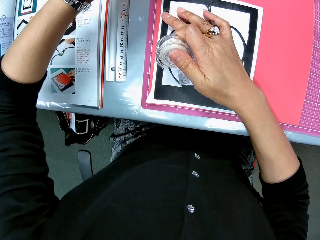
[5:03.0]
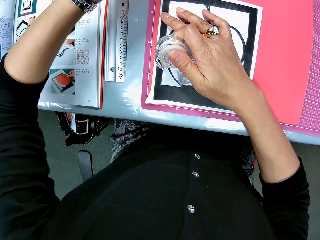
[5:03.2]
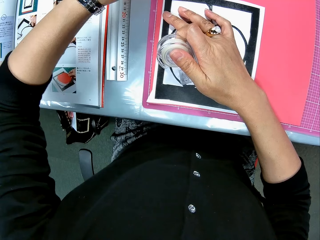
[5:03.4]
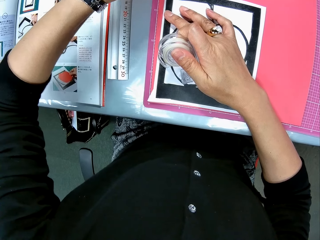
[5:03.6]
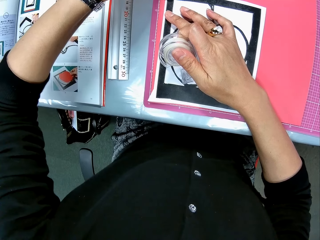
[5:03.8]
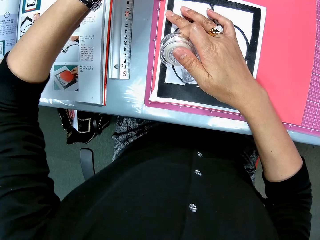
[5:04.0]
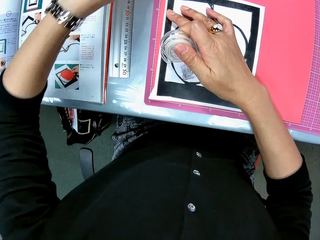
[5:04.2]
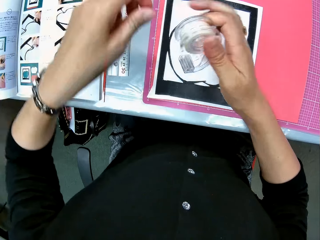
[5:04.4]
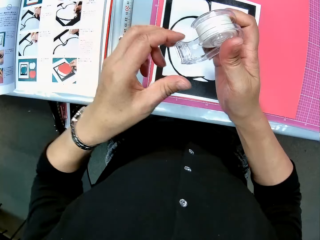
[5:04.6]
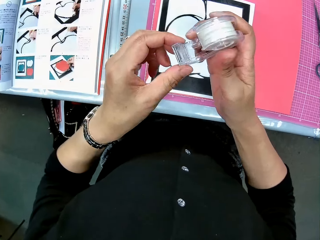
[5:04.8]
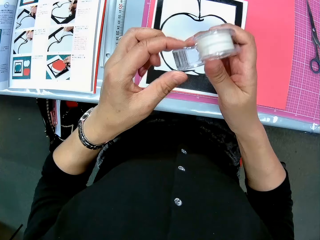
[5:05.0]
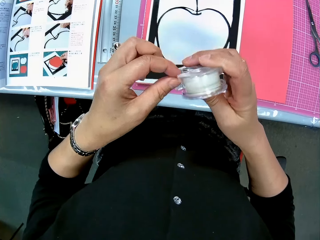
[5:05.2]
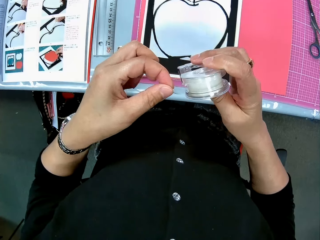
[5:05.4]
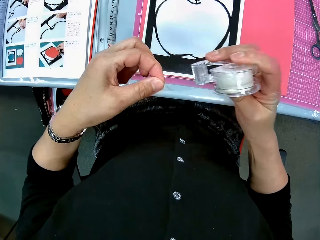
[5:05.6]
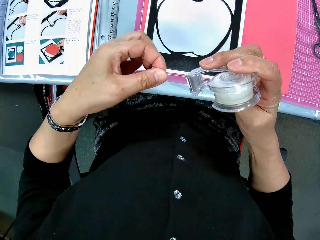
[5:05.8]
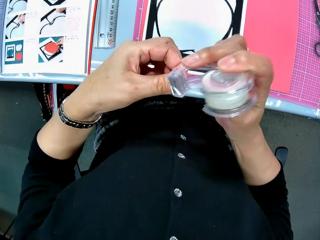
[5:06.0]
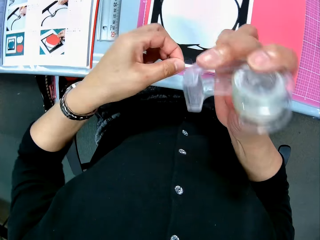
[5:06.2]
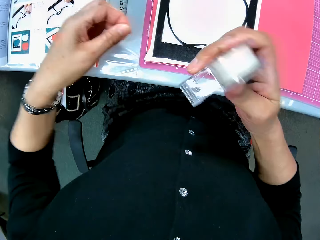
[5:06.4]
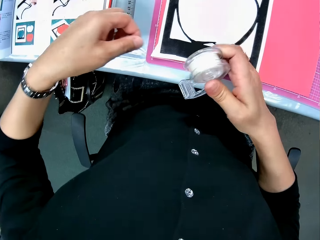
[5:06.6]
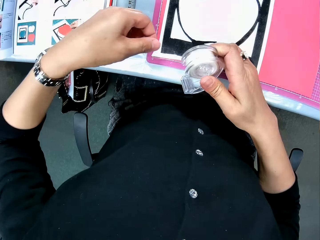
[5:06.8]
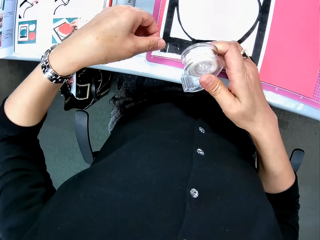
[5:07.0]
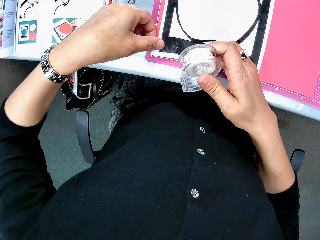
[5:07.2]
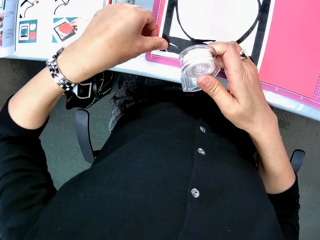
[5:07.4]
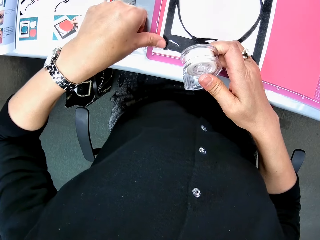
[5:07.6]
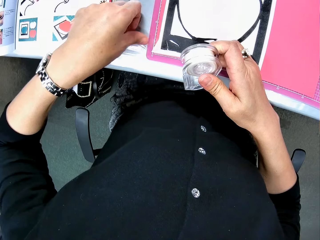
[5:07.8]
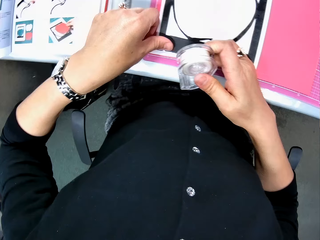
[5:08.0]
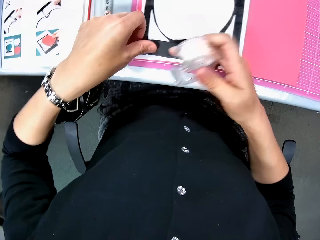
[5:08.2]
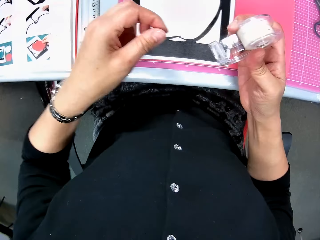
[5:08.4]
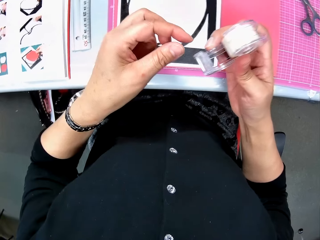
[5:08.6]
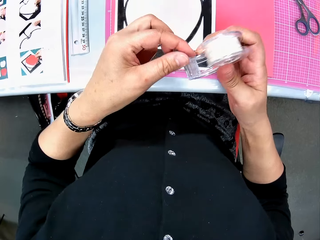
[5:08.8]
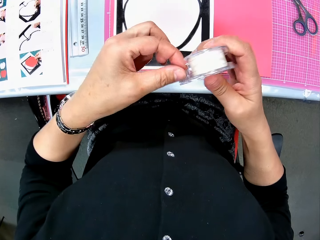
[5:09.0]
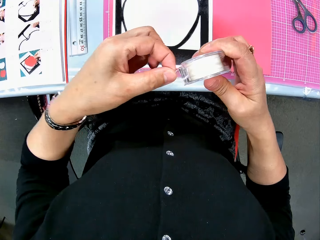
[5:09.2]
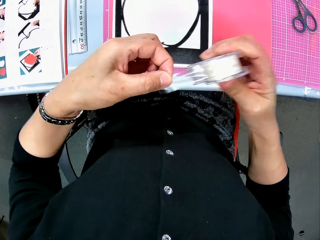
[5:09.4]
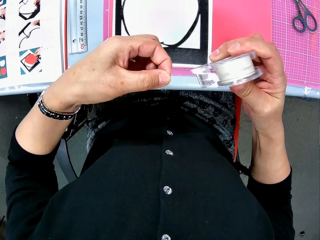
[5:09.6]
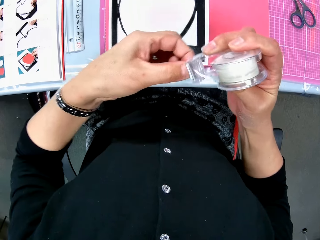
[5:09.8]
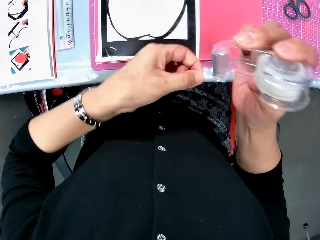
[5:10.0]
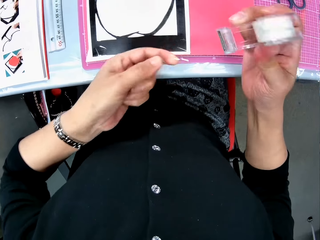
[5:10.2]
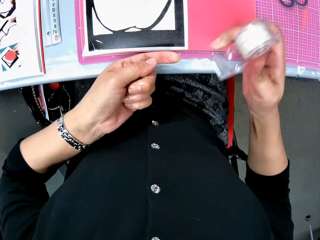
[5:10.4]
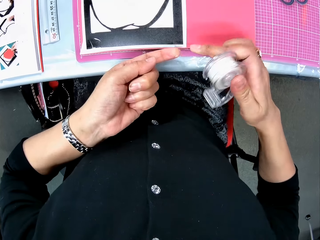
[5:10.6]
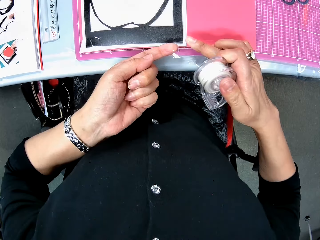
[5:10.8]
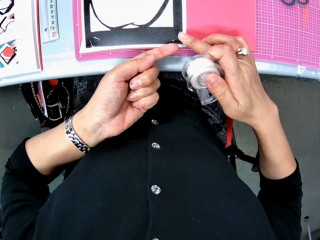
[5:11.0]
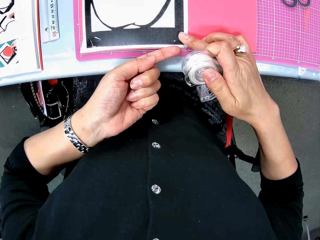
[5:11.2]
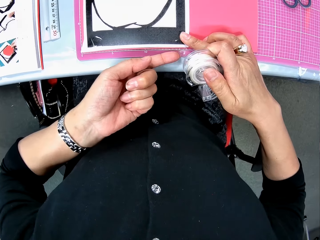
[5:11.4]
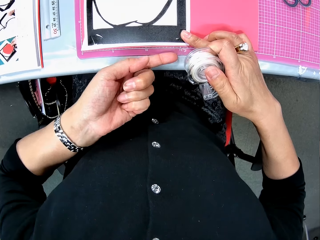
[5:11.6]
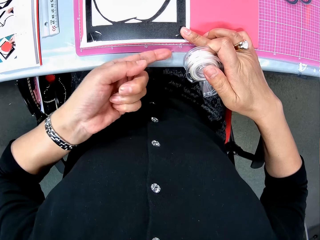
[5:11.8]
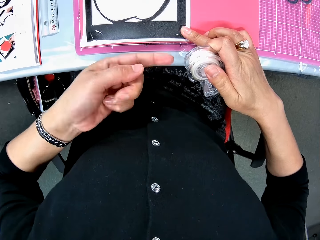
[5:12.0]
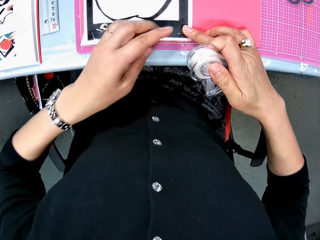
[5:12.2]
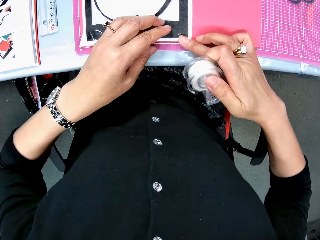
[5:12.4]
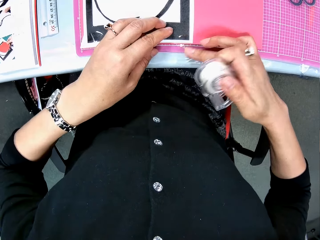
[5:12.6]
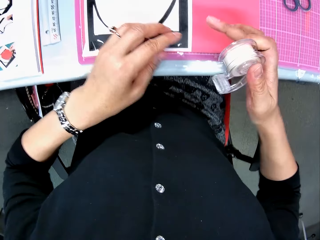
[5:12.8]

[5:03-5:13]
The camera wearer tears off another Sellotape. They paste the Sellotape on the lower left of the paper craft. They tear off another Sellotape. They paste the Sellotape on the lower right of the paper craft.

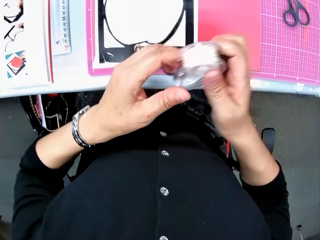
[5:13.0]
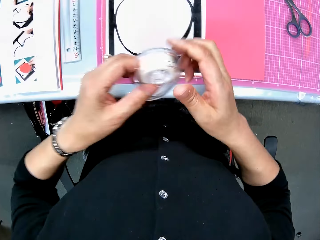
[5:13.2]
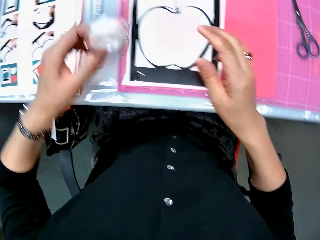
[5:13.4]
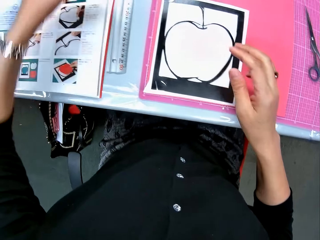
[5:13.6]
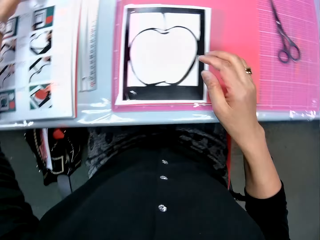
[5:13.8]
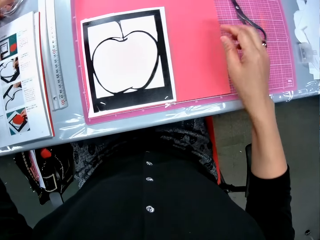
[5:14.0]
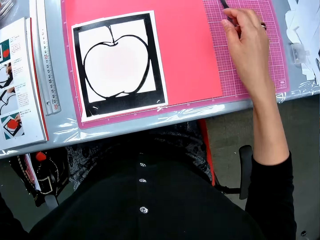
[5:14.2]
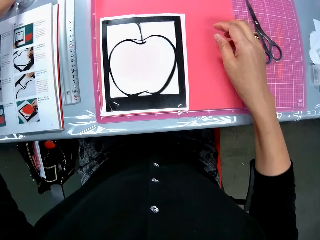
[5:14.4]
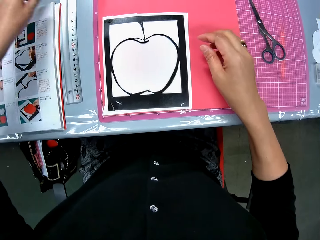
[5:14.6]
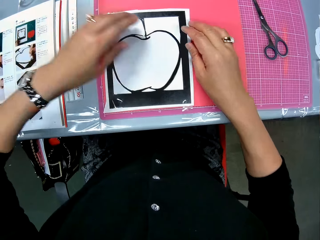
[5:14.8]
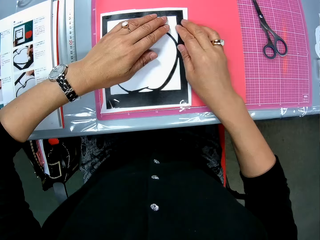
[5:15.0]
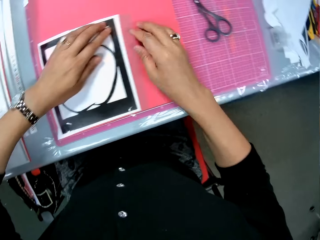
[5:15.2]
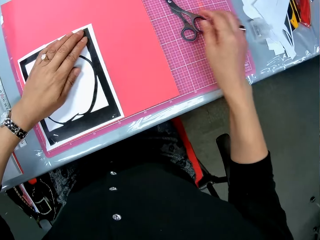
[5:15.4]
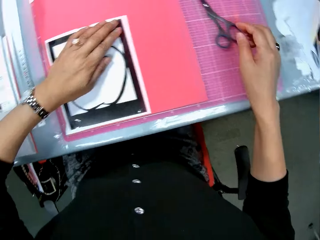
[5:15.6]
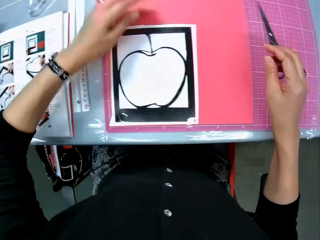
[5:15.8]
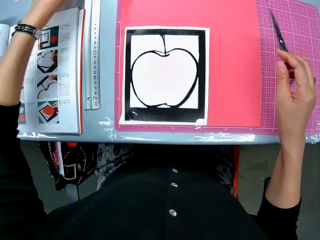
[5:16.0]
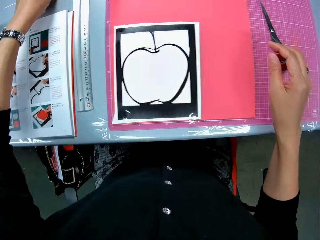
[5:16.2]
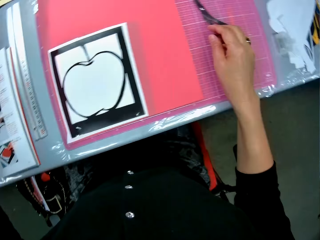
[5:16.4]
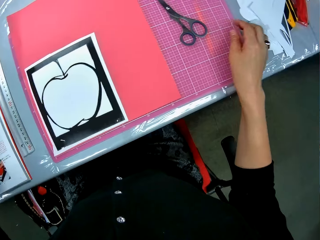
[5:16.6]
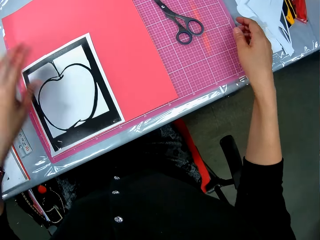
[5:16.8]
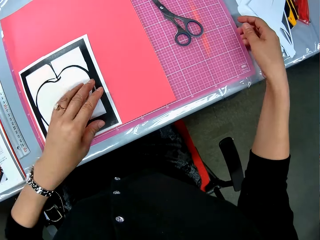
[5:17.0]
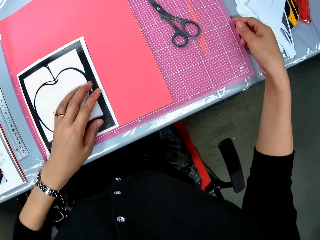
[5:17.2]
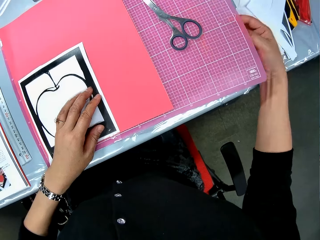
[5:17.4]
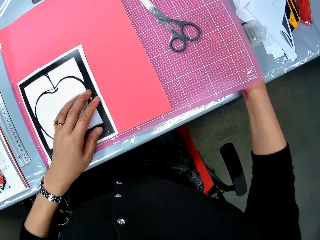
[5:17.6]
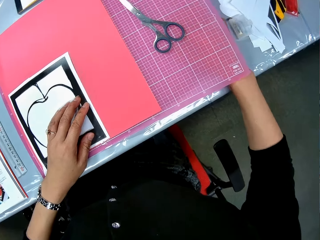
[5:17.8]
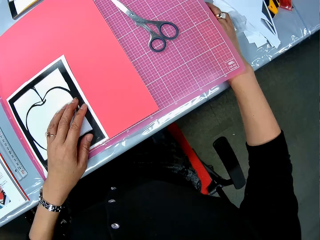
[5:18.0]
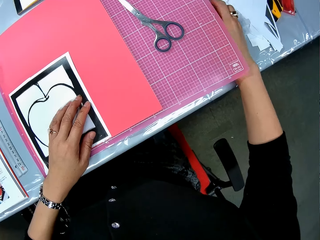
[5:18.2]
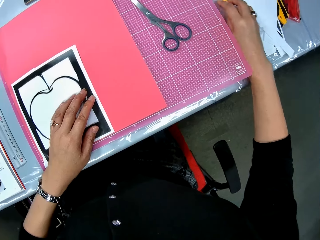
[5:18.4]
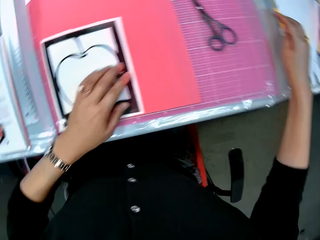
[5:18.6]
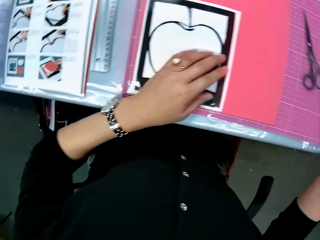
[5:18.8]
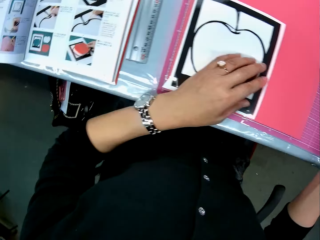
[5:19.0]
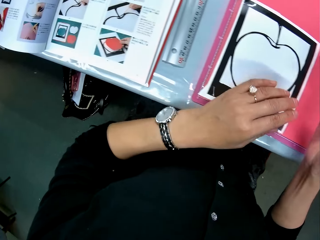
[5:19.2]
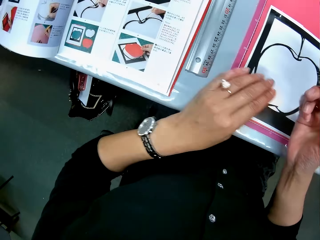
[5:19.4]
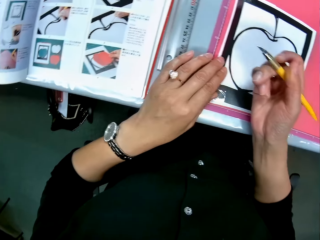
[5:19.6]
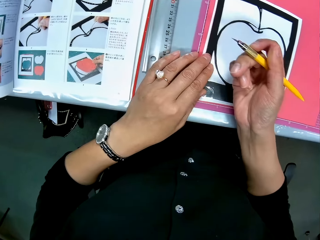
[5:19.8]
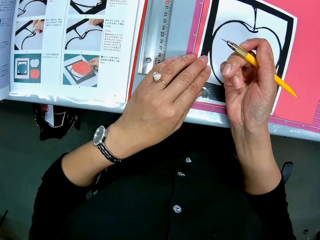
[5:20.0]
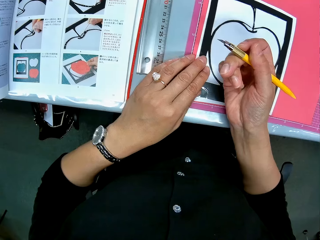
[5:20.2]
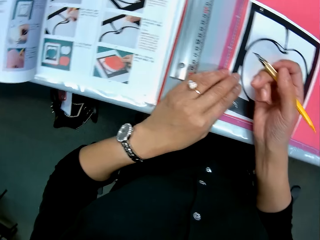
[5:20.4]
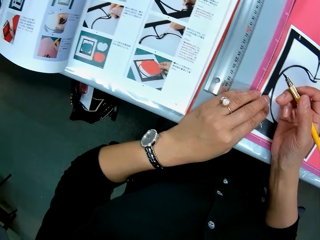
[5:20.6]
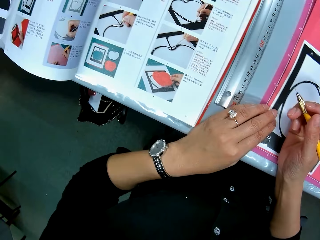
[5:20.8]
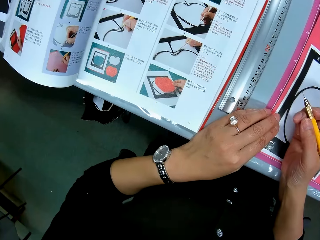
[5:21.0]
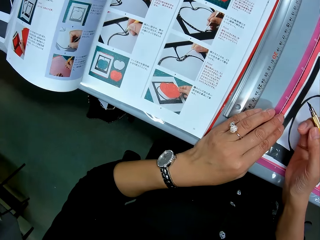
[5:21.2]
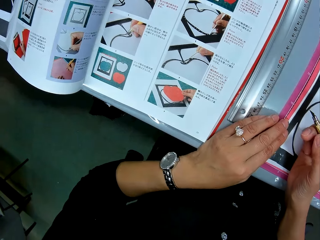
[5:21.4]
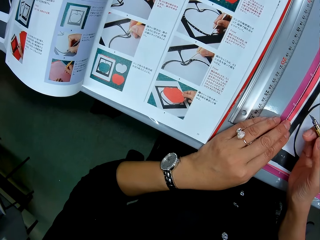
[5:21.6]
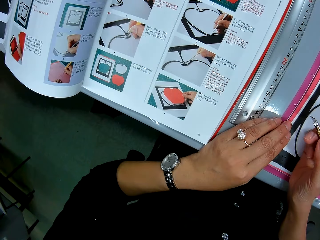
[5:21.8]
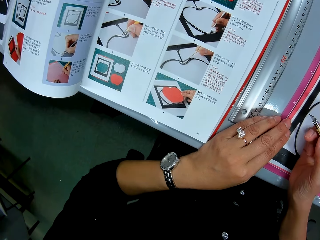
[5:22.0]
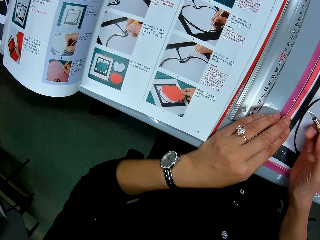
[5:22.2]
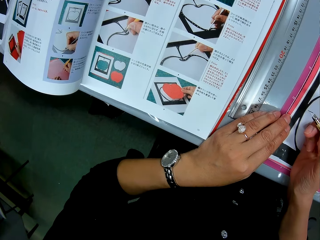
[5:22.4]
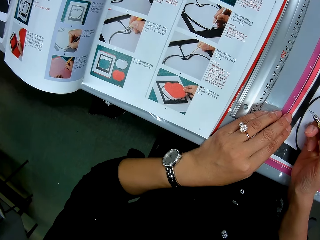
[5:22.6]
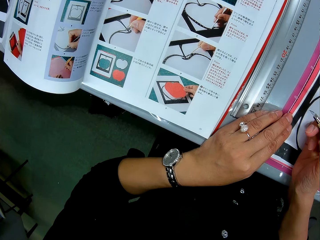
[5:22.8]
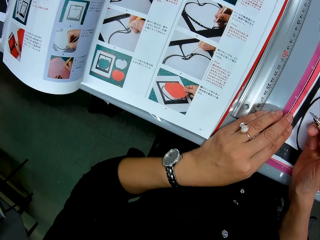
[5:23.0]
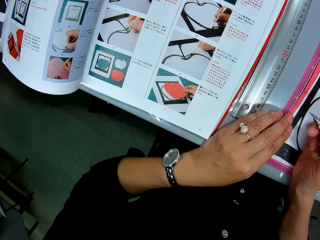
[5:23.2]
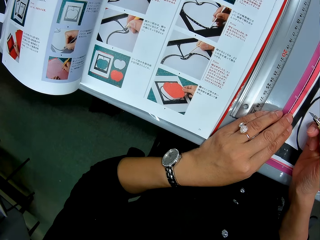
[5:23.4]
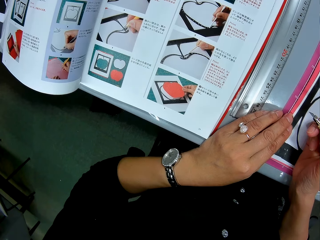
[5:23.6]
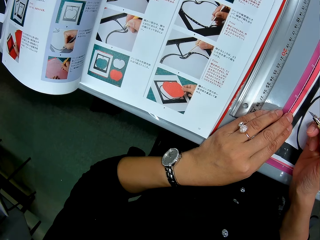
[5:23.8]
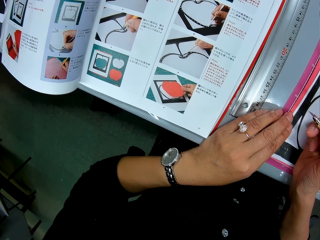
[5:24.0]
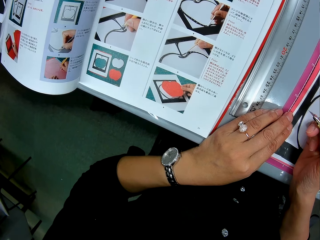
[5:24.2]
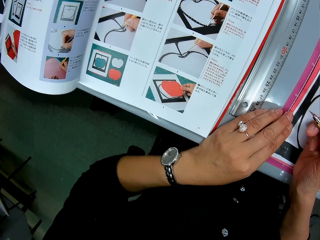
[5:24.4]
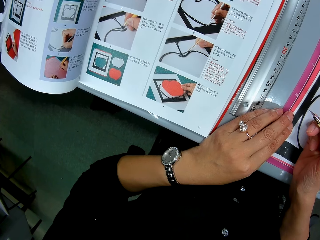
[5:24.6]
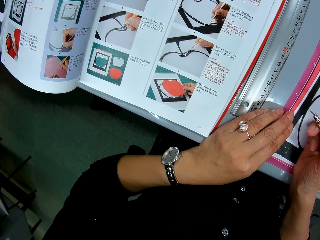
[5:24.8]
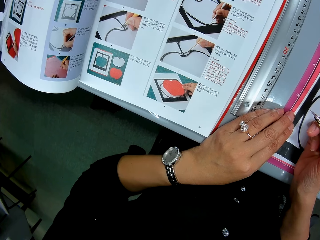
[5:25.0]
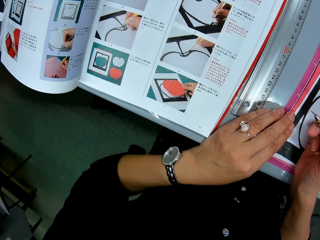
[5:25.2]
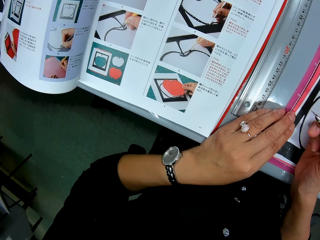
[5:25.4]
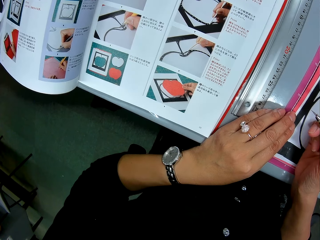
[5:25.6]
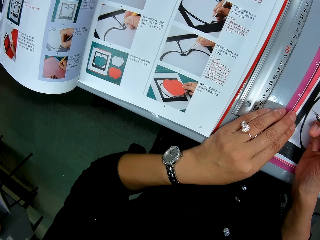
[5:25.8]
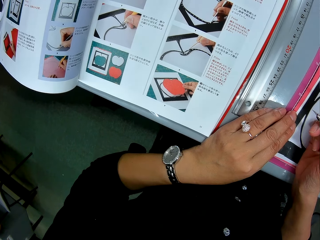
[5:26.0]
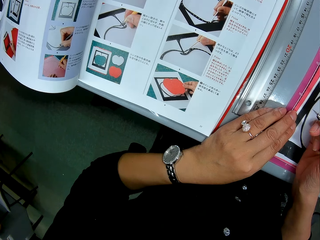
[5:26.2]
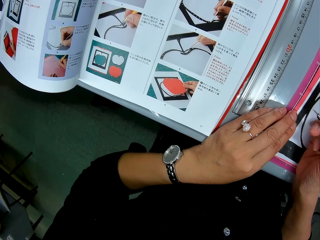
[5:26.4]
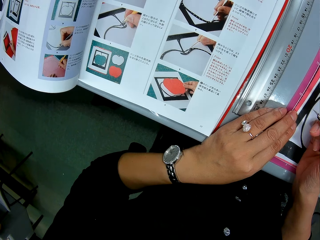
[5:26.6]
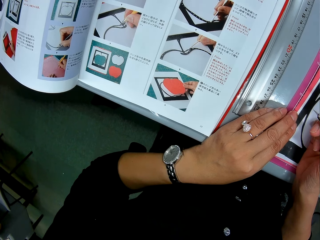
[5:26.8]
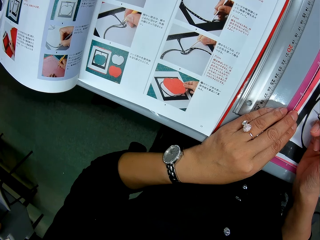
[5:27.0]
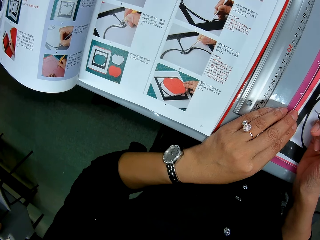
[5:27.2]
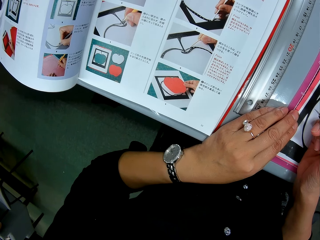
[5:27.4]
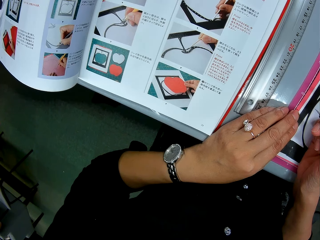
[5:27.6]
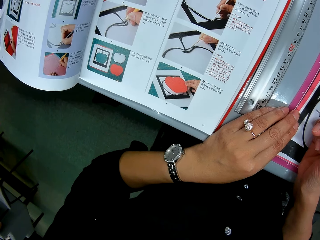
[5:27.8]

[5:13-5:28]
The camera wearer switches the Sellotape from her right hand to her left hand. She drops the Sellotape on the table. She places her hands on the paper craft. She stares around. She stretches her right hand towards the scissors. She stretches her left hand towards the left side of the table. She raises the cutting mat on the table. She takes a craft knife beneath the cutting mat. She stares around. She holds the craft knife towards the paper craft. She looks at a craft book on the left side of the table.
